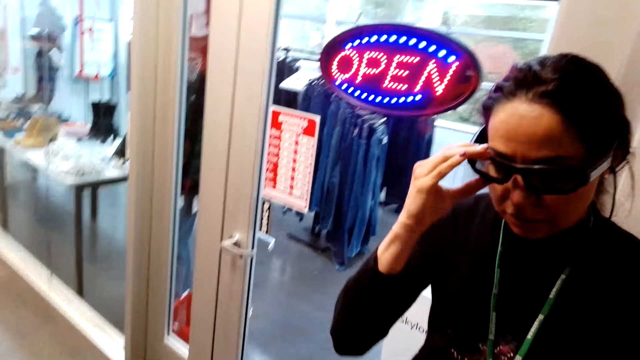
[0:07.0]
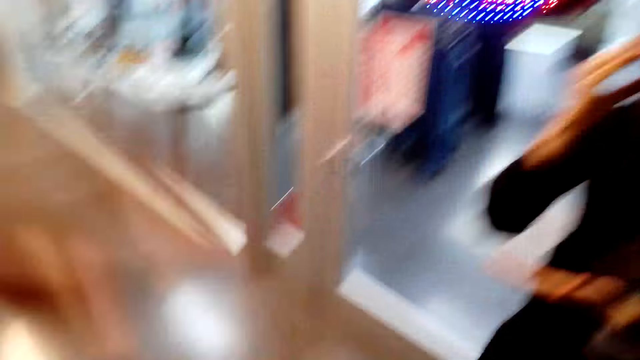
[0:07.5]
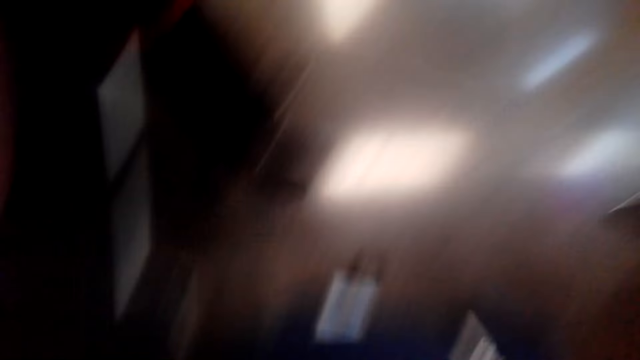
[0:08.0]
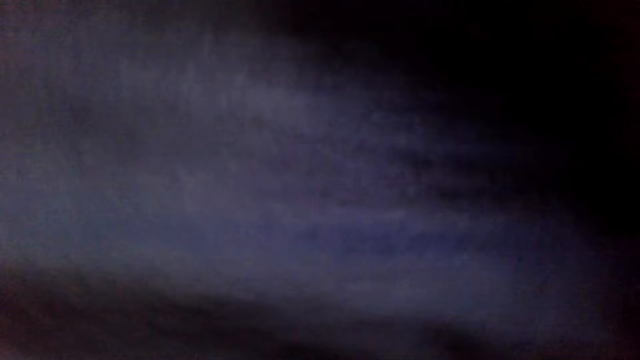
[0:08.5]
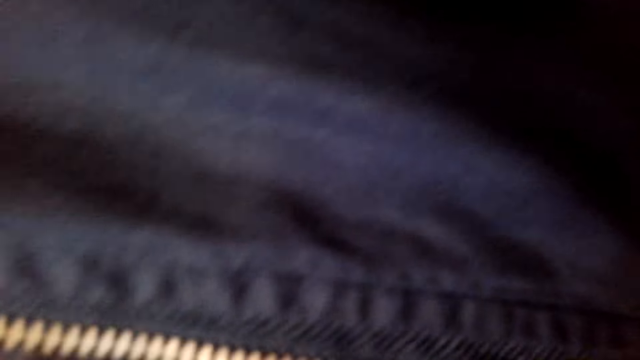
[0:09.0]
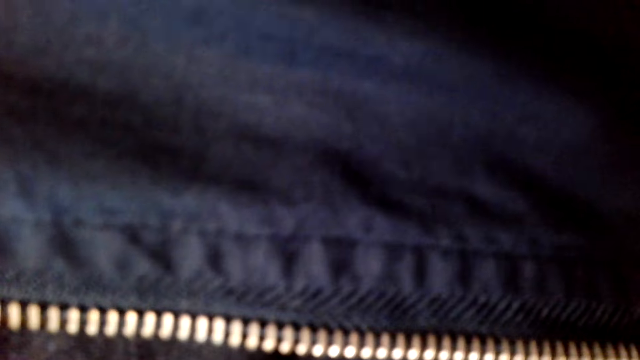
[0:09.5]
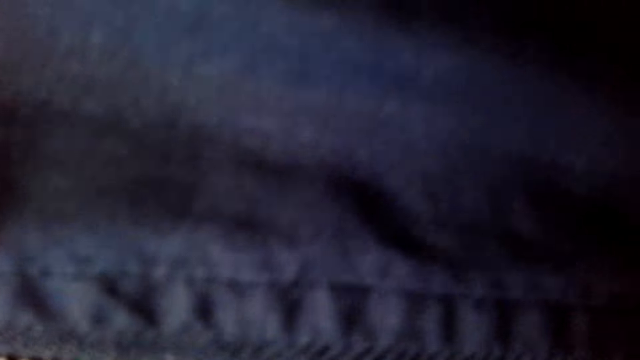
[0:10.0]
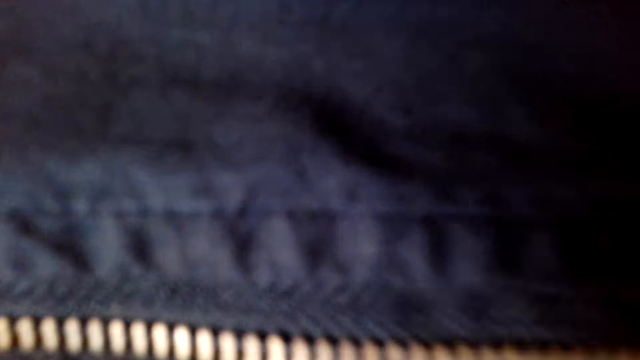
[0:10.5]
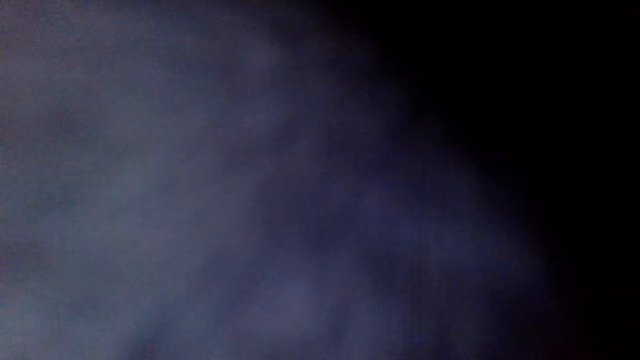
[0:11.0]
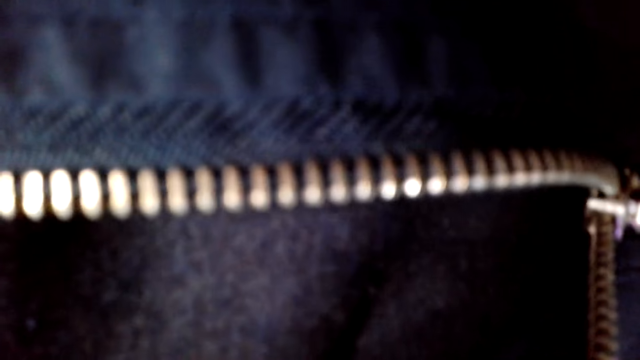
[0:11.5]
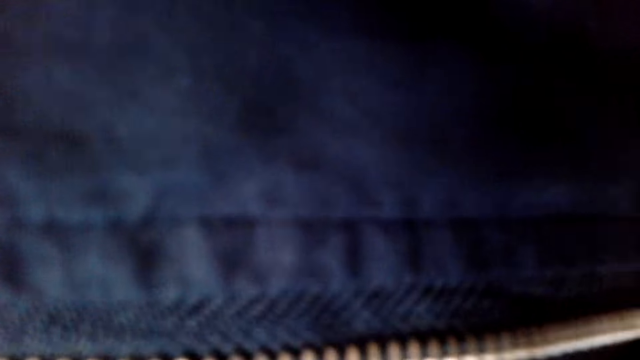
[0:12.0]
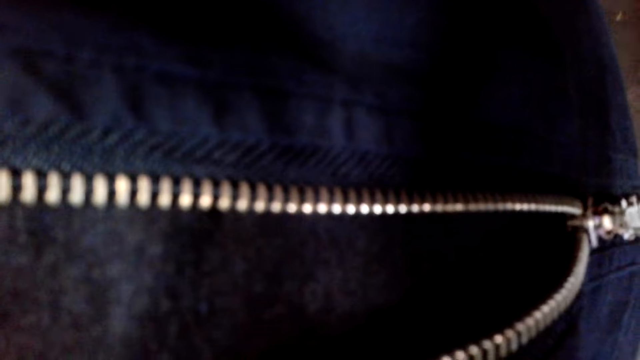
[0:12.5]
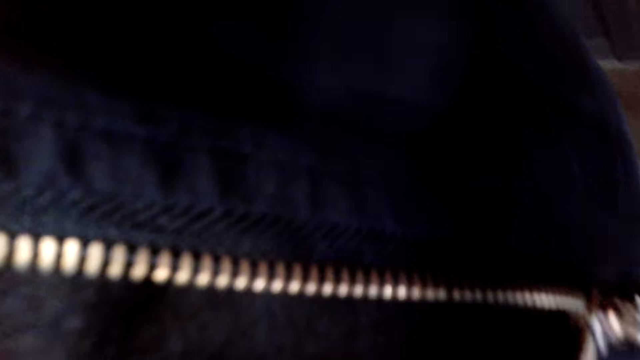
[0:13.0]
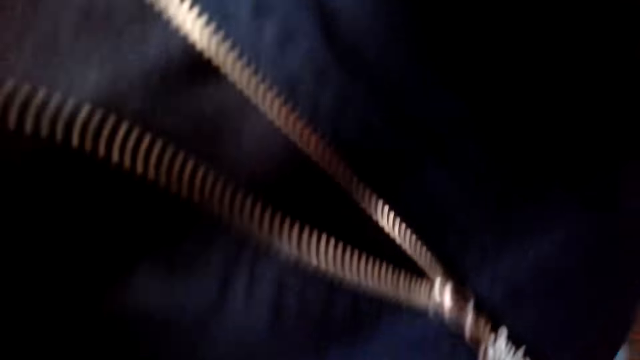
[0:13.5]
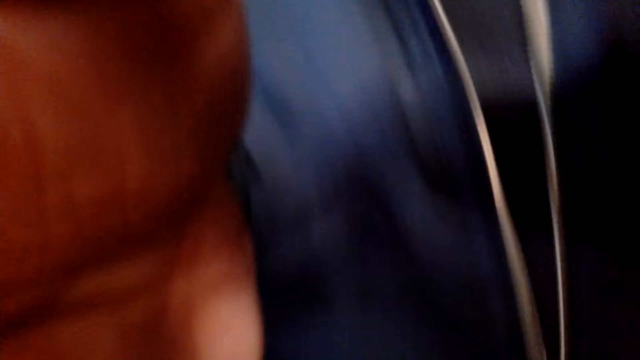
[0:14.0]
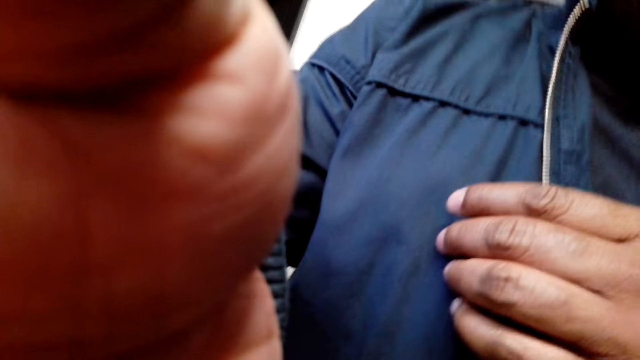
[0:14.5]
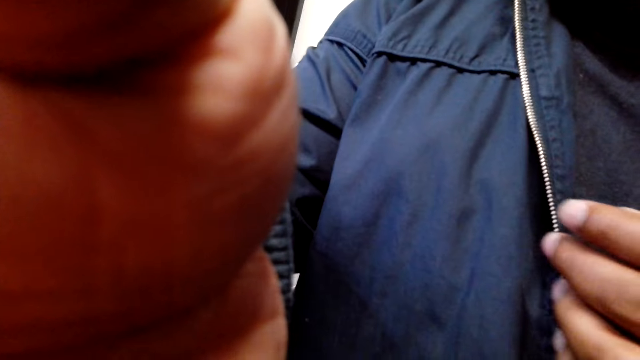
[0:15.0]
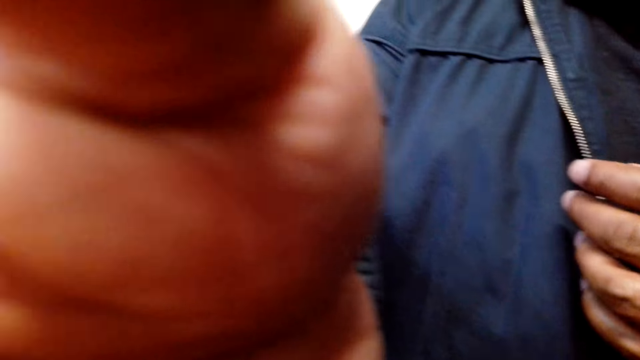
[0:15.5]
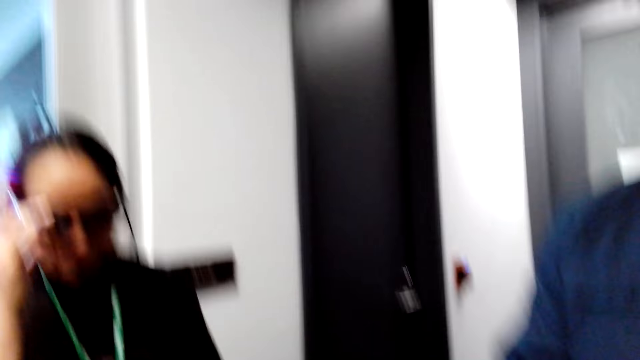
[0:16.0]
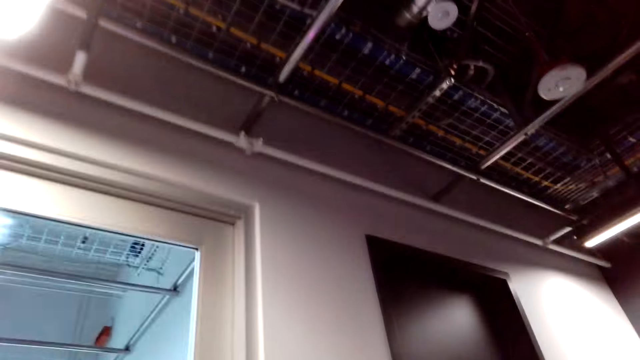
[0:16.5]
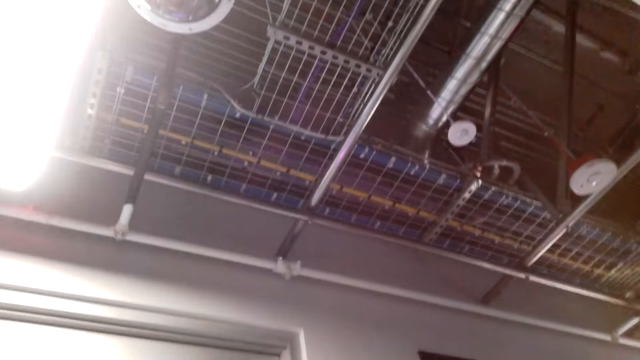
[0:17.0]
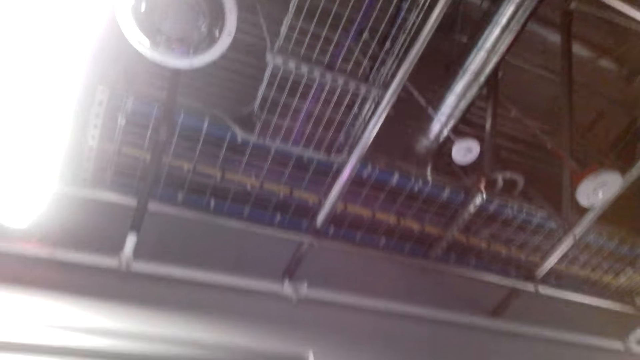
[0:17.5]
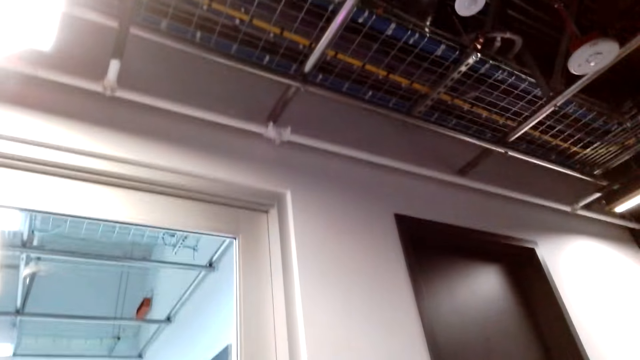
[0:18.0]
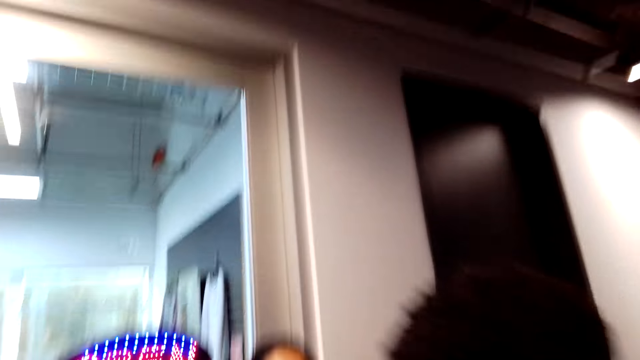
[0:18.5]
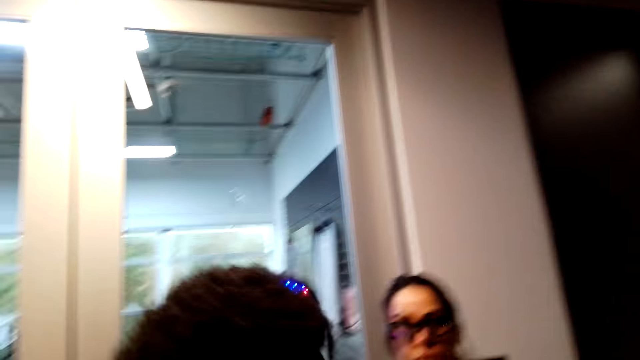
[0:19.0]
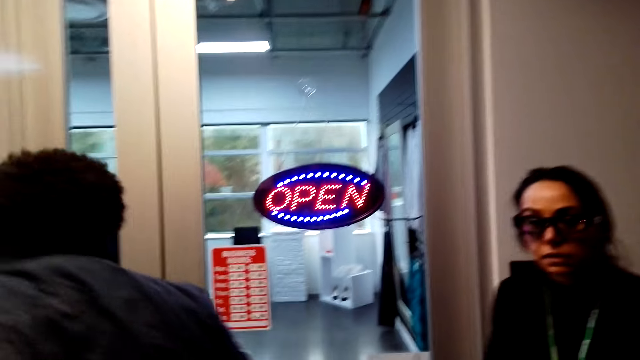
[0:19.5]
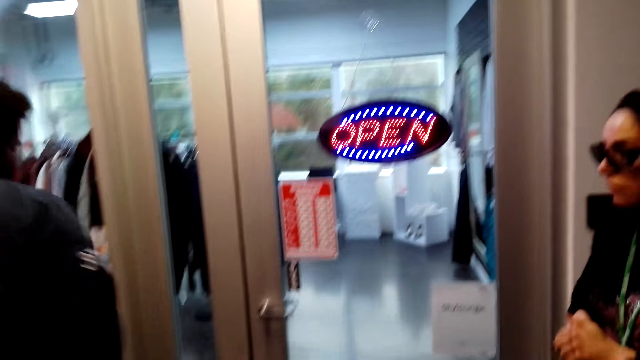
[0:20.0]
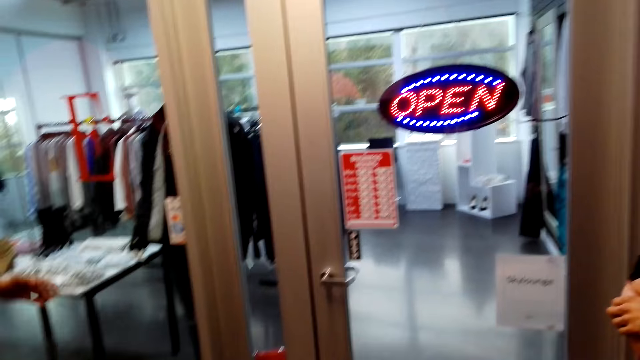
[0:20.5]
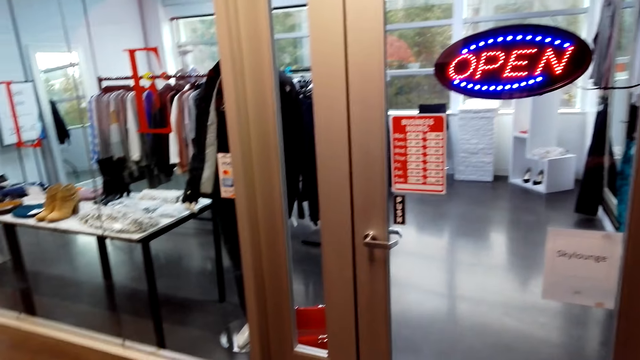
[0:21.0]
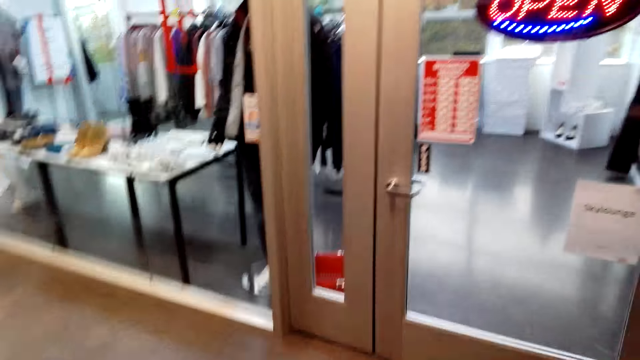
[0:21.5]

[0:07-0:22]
The camera wearer raises a hand in the store. A lady touches her glasses with the right hand. The camera wearer stands in the room. A man touches the camera. The camera wearer moves hands in the room. The lady stands in the room. The camera wearer looks up. They stand in the room. The man walks around the room.

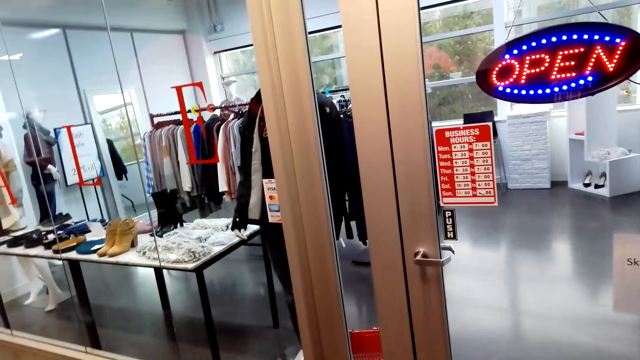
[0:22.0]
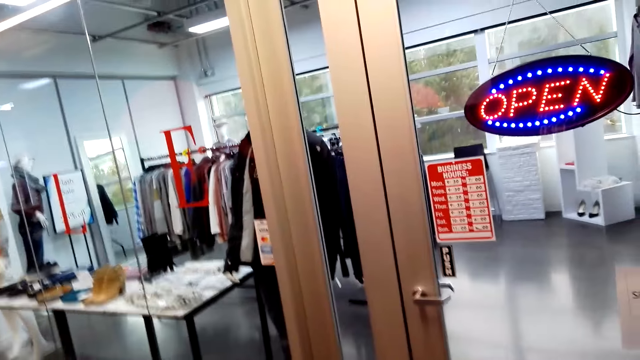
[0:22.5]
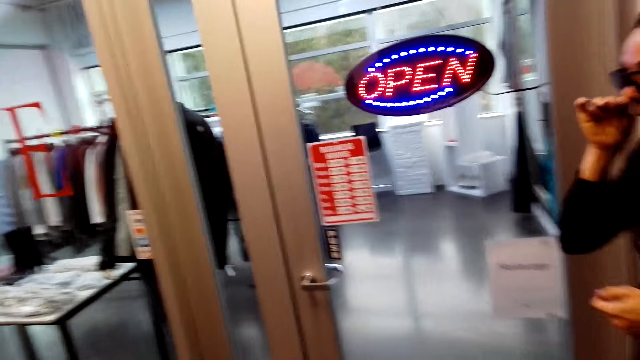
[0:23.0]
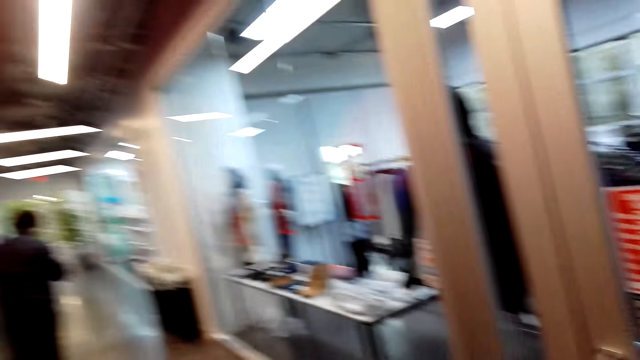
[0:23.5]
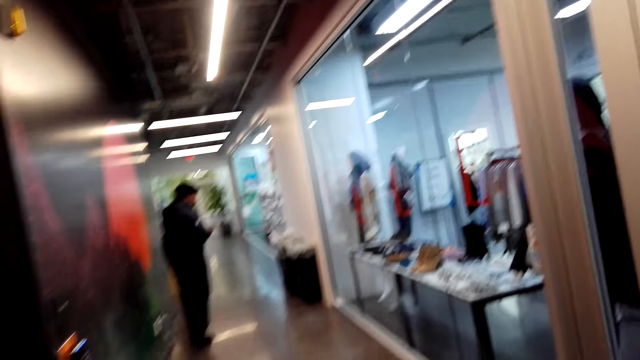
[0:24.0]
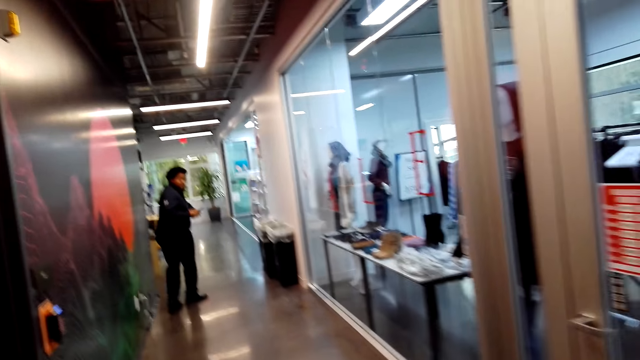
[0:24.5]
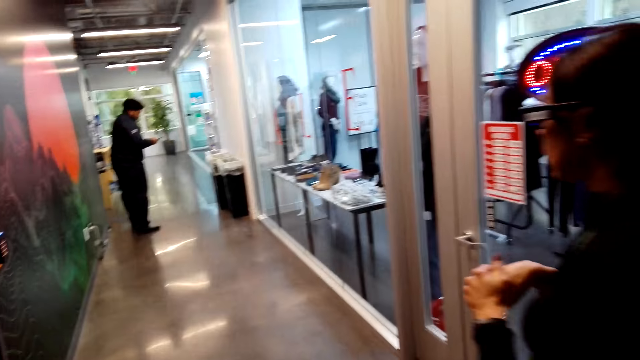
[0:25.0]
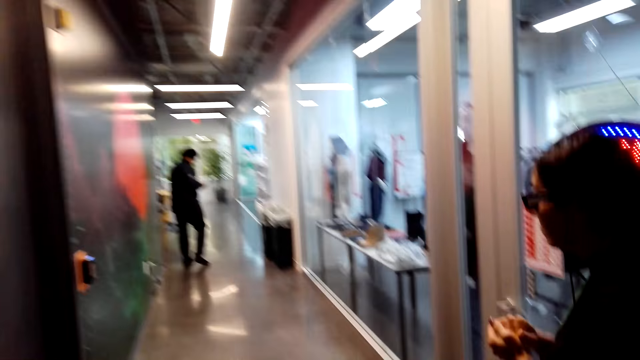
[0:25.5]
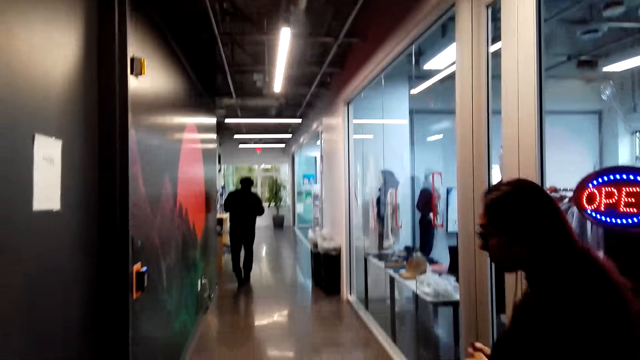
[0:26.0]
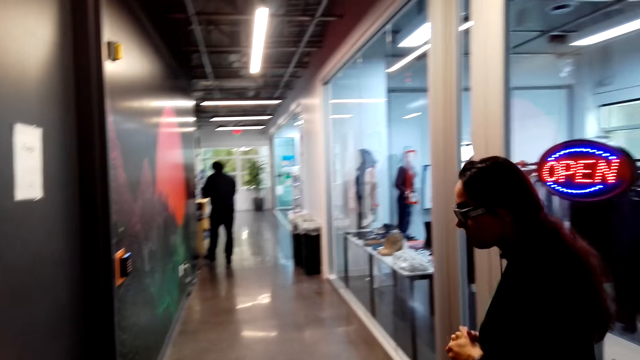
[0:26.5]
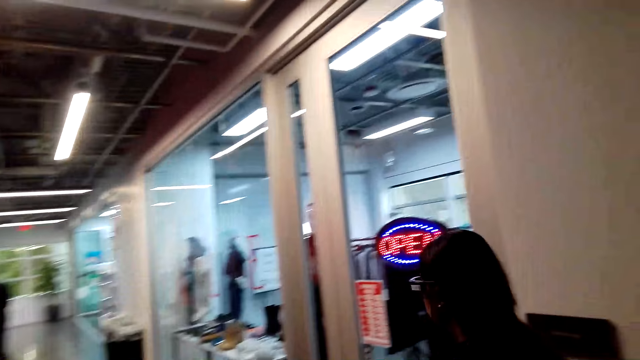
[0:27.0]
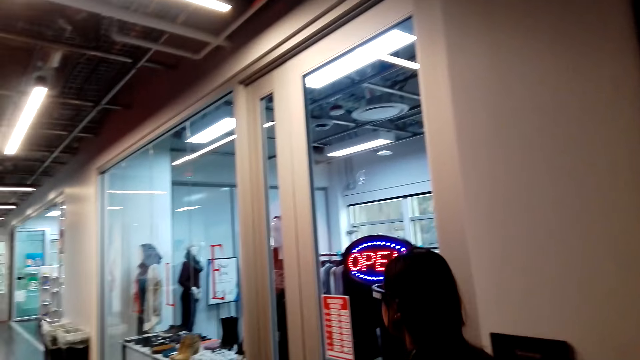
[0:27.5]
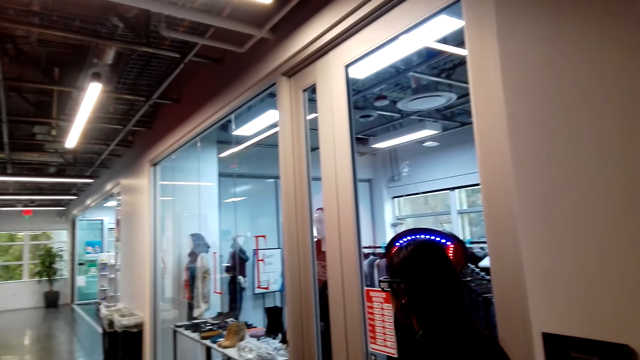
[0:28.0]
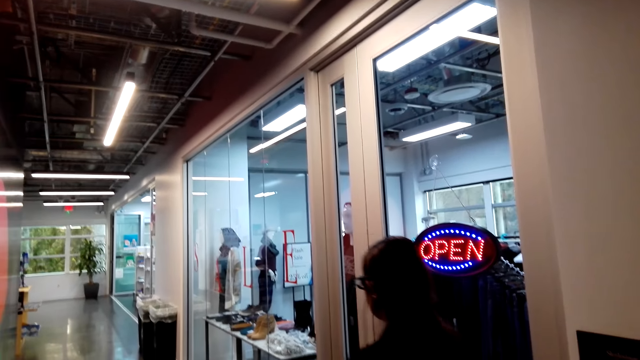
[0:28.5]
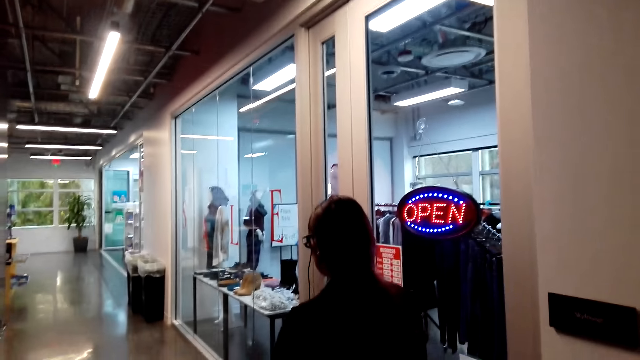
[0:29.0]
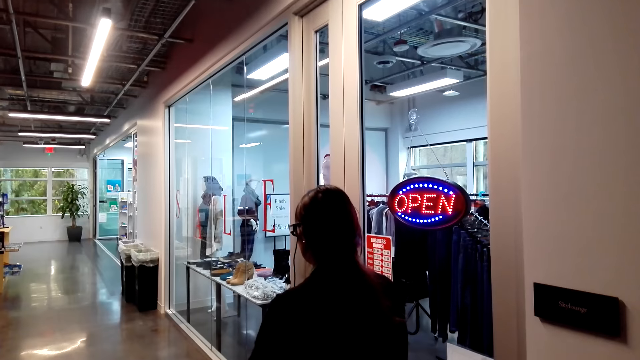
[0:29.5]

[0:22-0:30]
A lady stands in a room. A man walks around the room. The lady stands in the room. The lady holds hands together.
